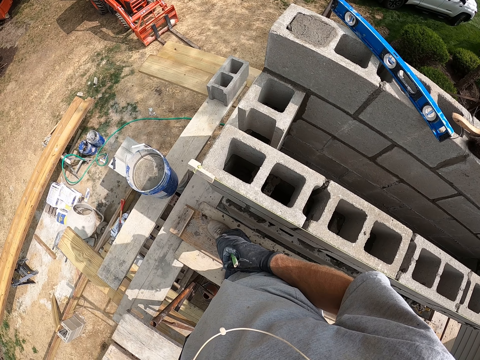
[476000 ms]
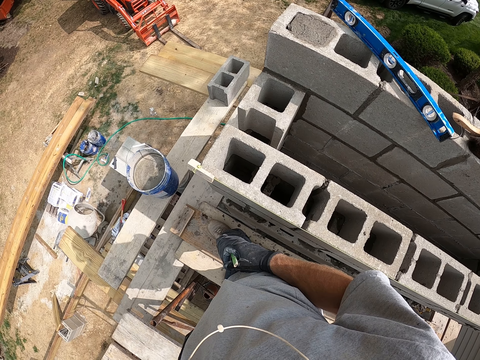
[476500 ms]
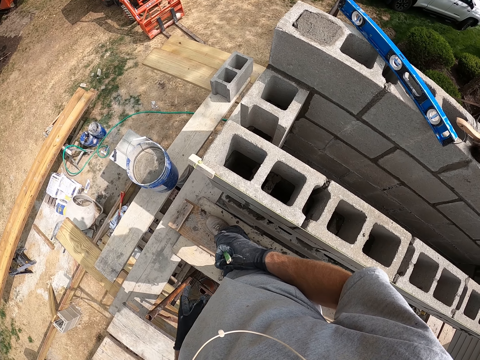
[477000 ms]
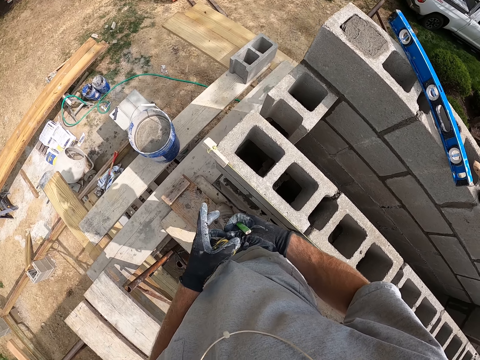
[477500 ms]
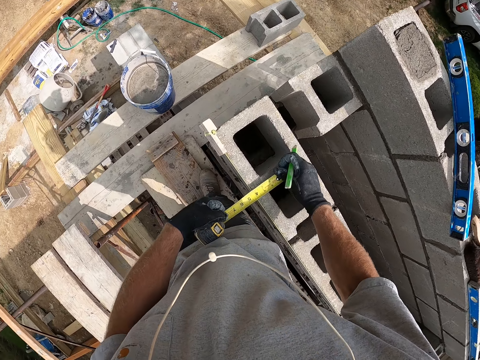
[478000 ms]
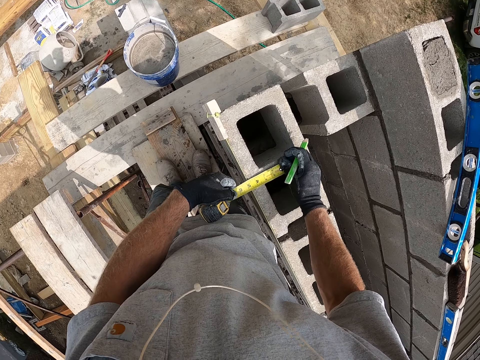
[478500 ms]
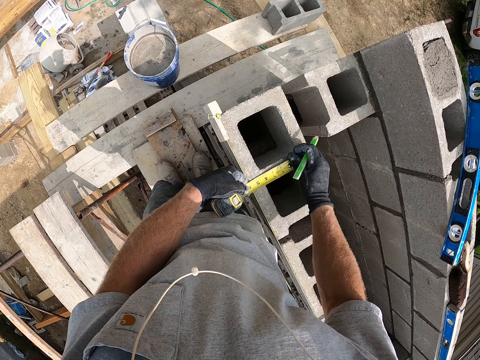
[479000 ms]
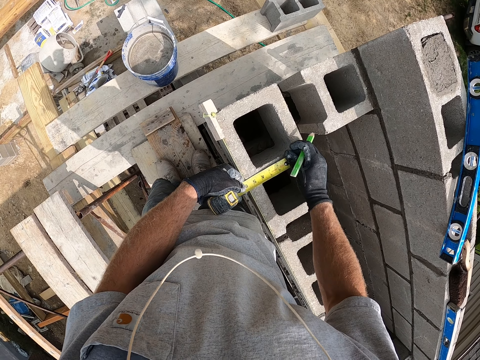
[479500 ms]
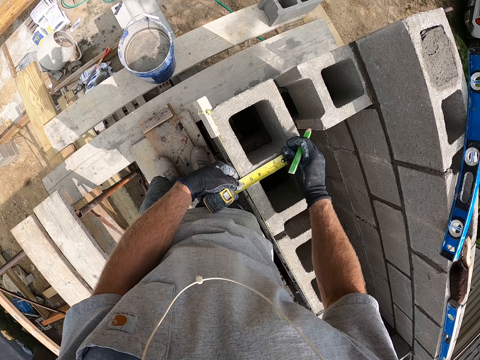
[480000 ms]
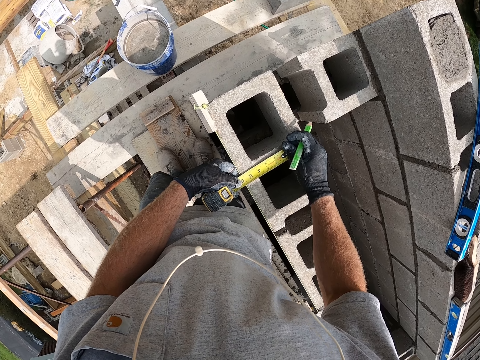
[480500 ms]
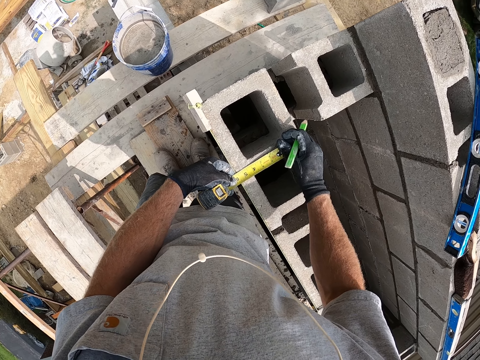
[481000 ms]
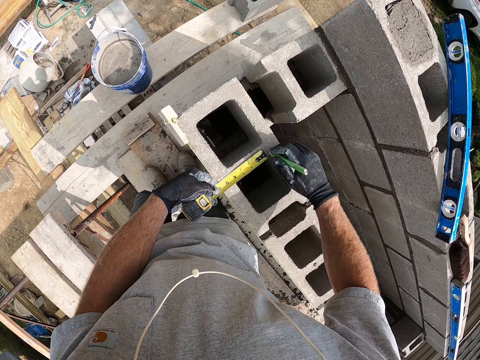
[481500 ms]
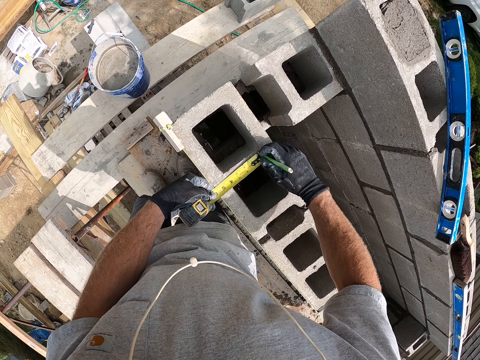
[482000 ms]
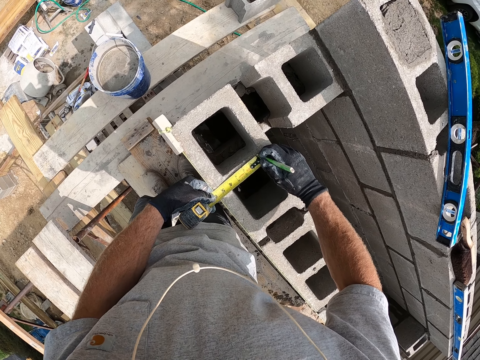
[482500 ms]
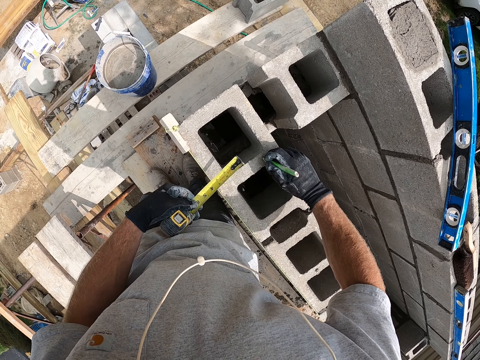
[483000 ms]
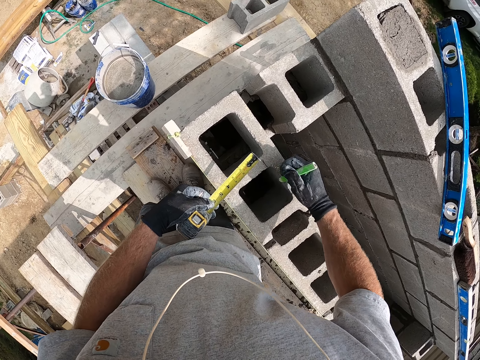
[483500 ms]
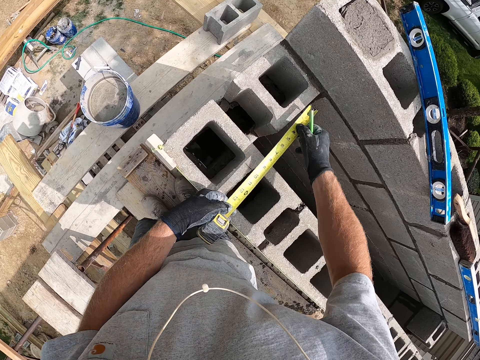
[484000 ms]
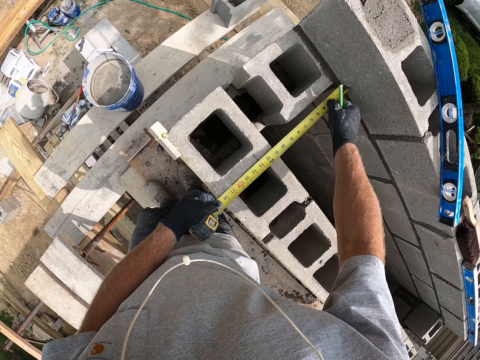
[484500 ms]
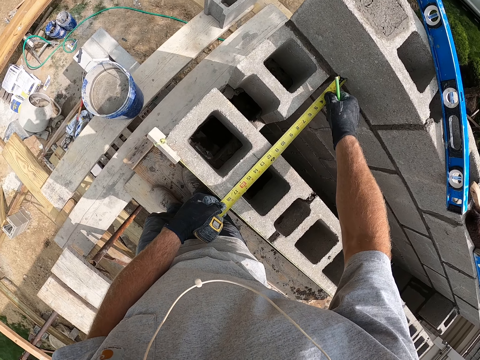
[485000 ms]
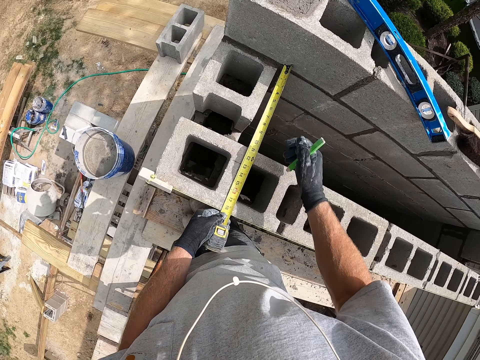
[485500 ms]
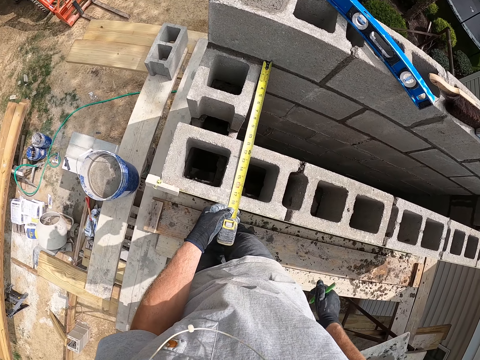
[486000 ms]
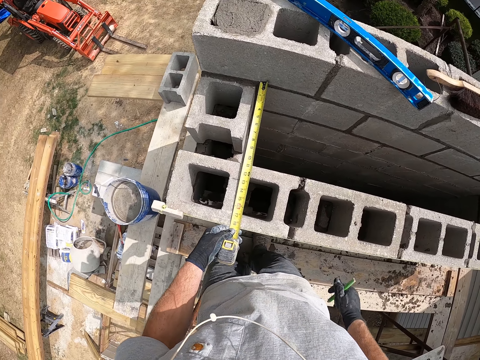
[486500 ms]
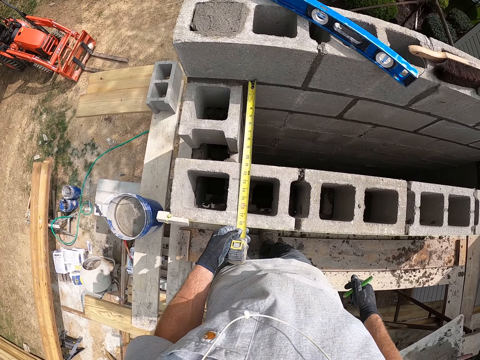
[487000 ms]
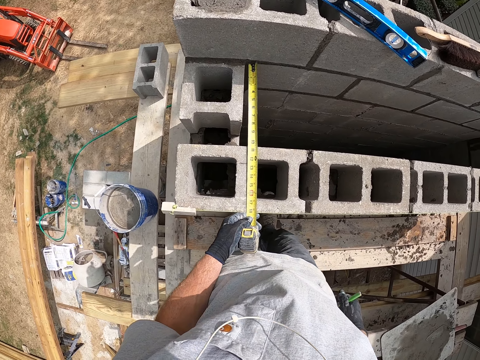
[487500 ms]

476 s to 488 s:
The camera wearer stretches the measuring tape on the concrete block. They measure the width of the concrete block. They mark the concrete block with the marker. They measure the width of the concrete block.

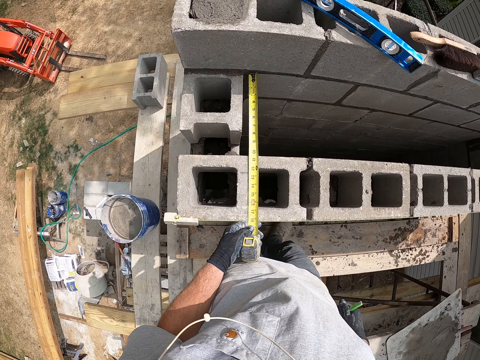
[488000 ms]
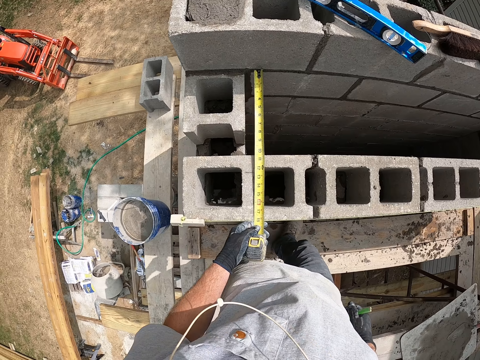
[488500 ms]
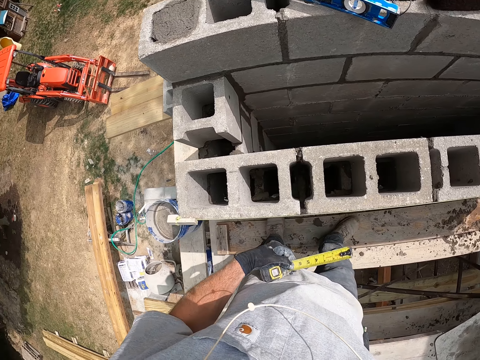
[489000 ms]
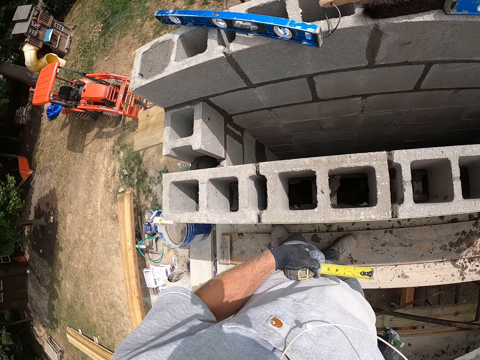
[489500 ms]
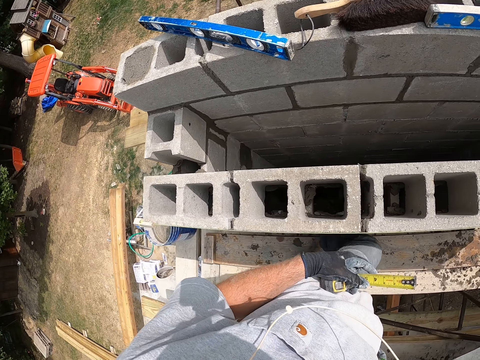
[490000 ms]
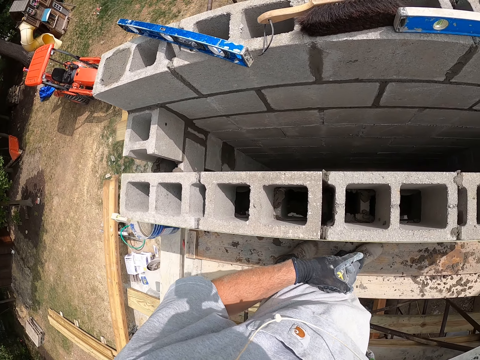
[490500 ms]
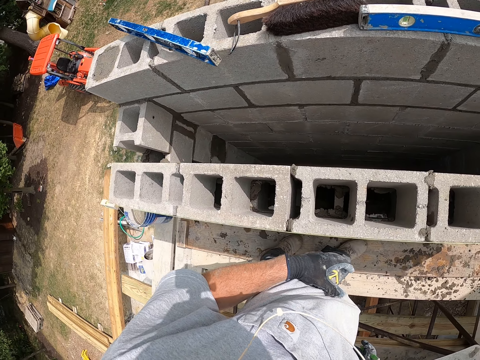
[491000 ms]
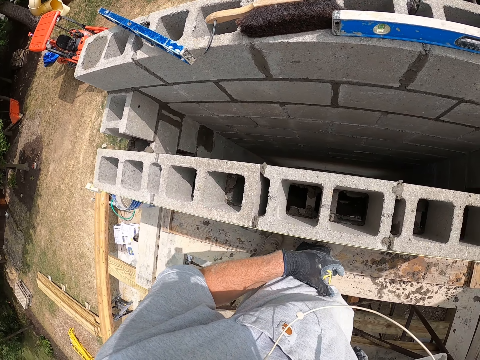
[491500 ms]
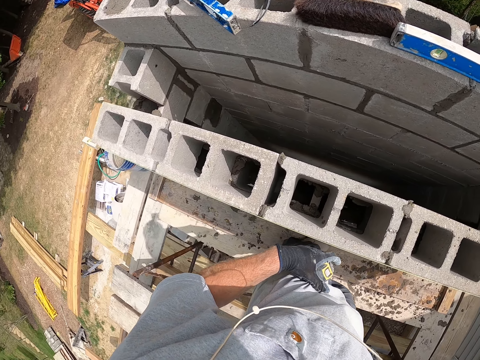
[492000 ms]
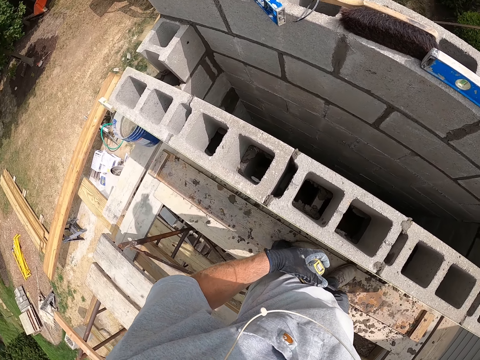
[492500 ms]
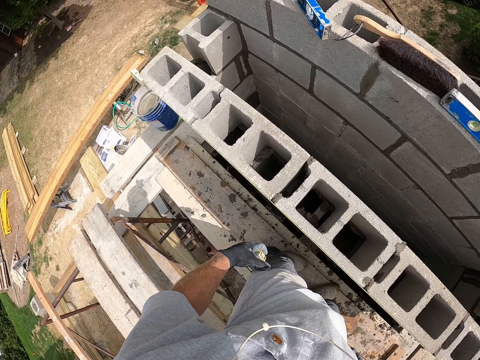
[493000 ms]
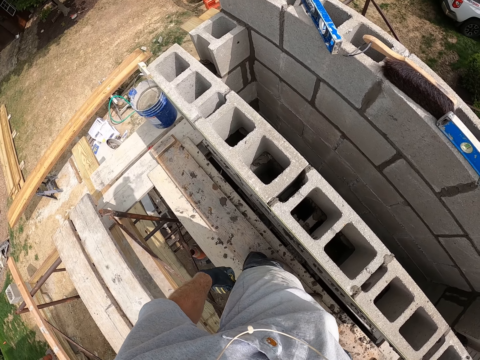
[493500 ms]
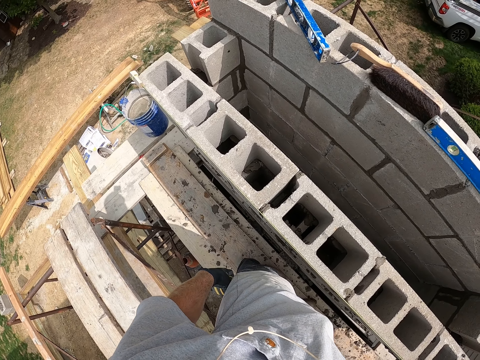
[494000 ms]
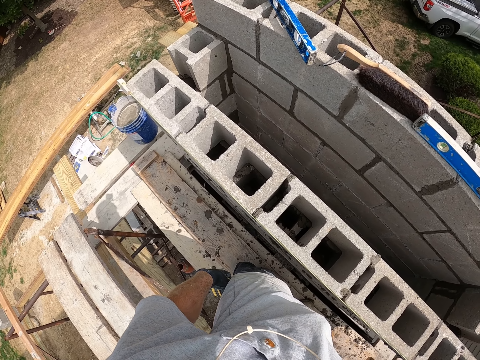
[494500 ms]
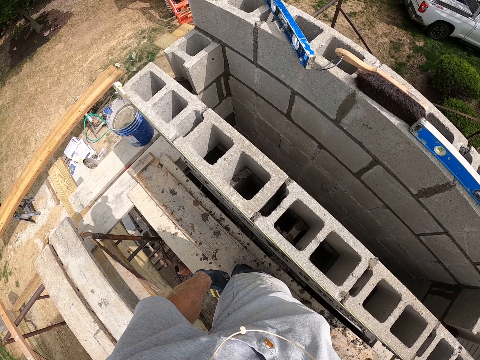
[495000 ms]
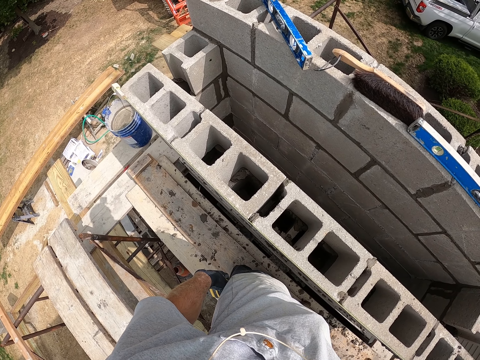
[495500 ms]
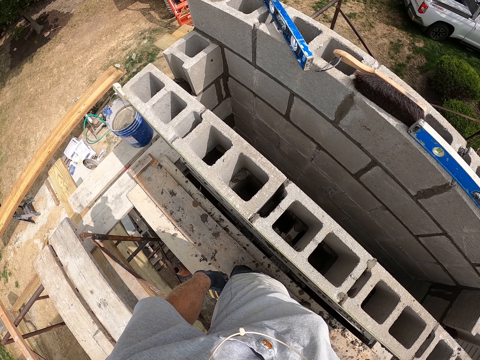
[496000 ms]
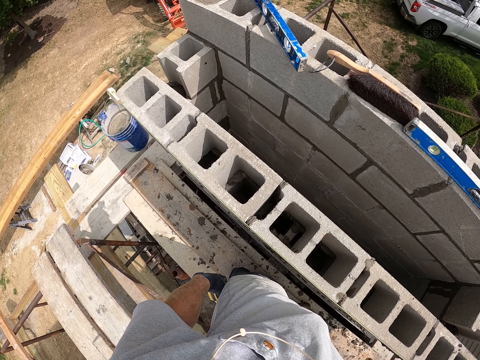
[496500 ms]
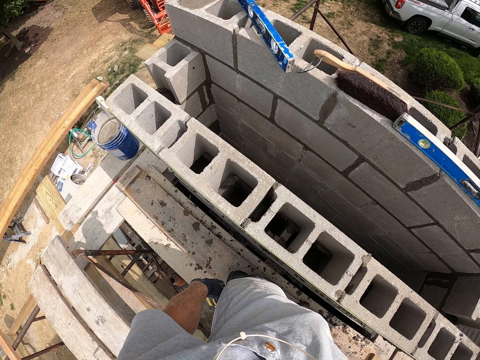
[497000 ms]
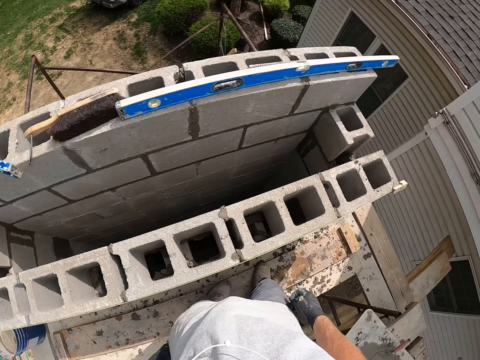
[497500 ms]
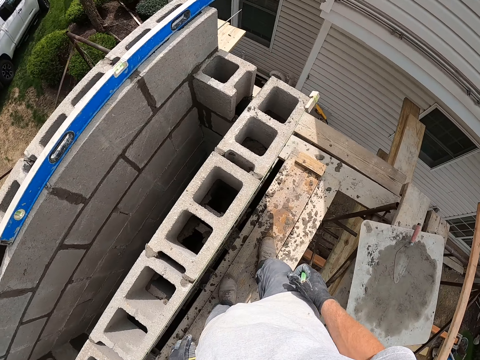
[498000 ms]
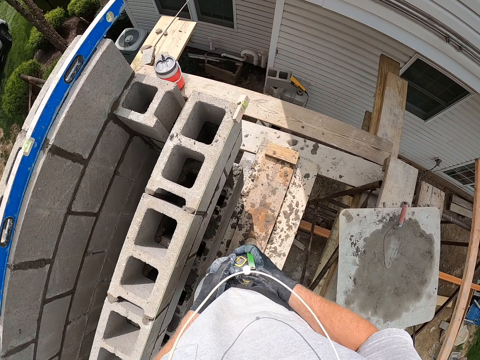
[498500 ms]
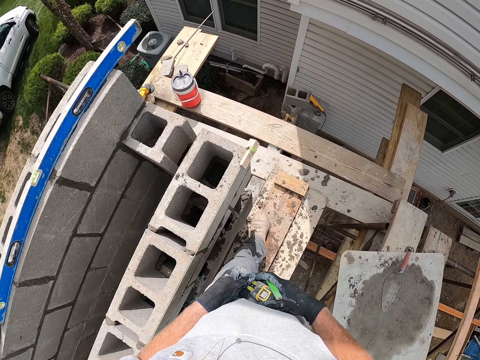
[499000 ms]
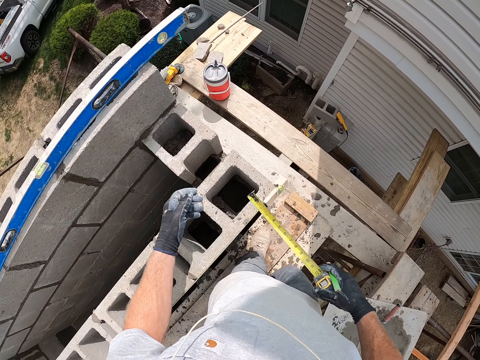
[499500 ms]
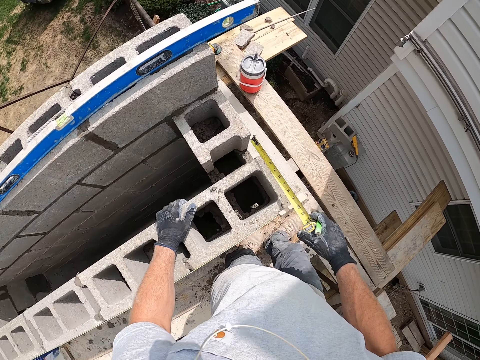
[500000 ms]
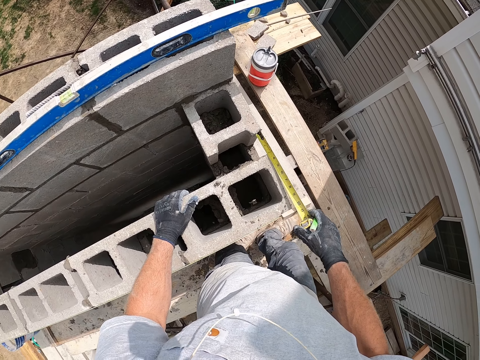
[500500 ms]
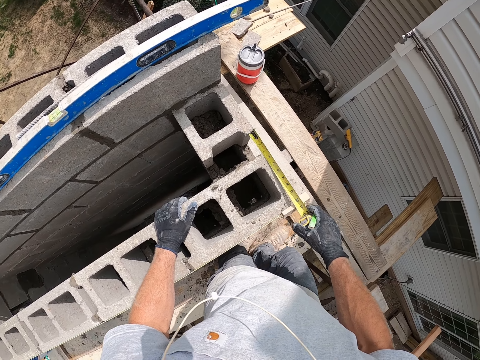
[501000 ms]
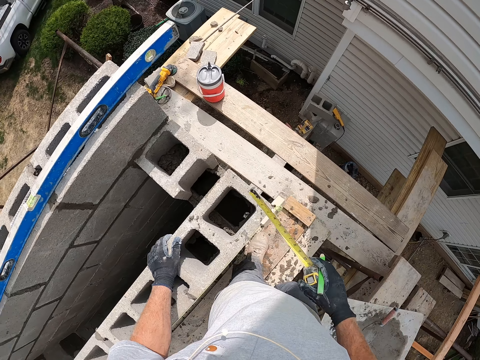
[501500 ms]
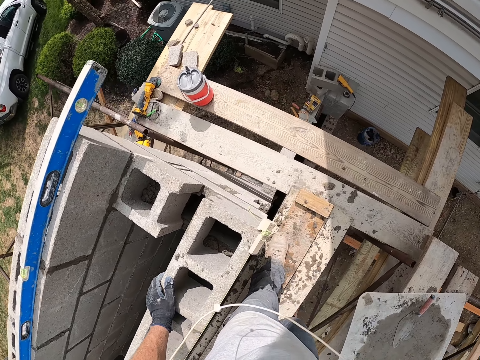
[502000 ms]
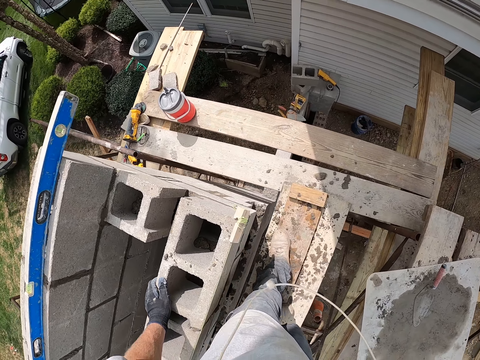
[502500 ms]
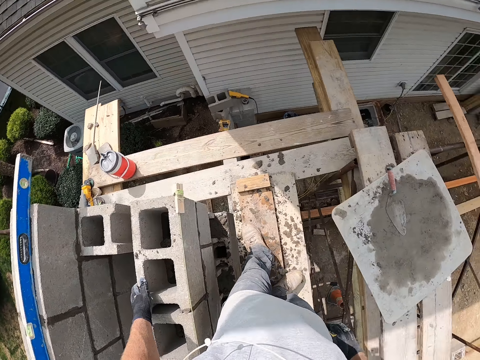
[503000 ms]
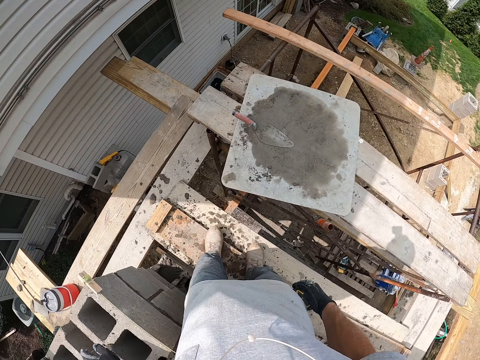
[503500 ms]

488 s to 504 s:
The camera wearer walks on the scaffold. They stand on the scaffold. They walk on the scaffold. They place the measuring tape on the concrete block. They measure the width of the concrete block. They stand on the scaffold.
